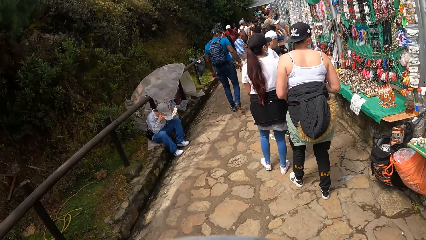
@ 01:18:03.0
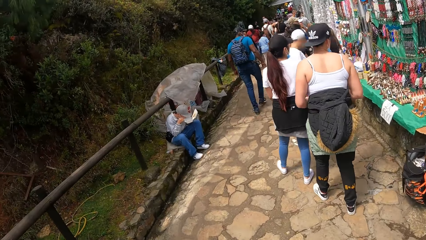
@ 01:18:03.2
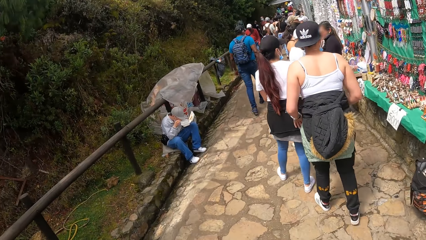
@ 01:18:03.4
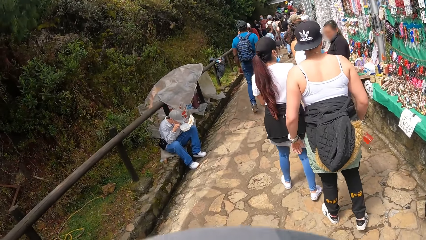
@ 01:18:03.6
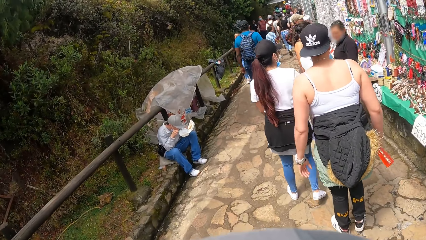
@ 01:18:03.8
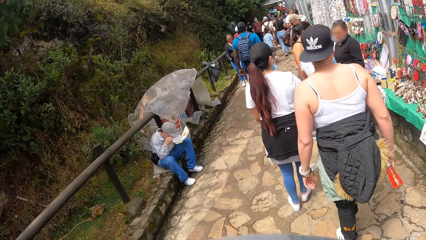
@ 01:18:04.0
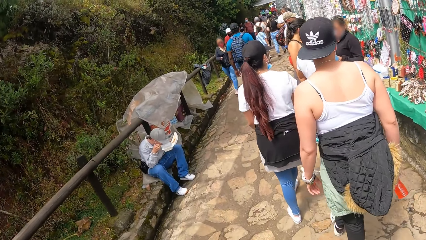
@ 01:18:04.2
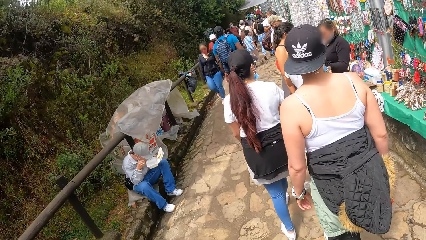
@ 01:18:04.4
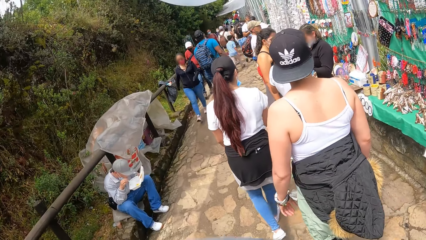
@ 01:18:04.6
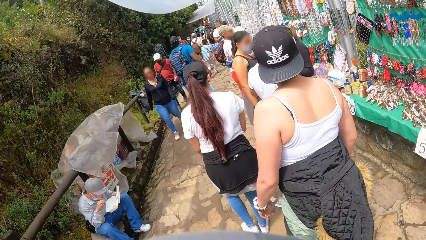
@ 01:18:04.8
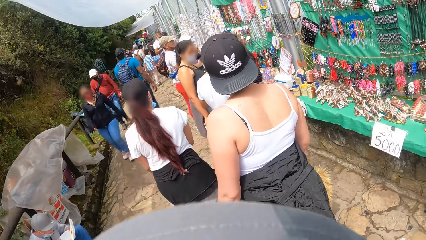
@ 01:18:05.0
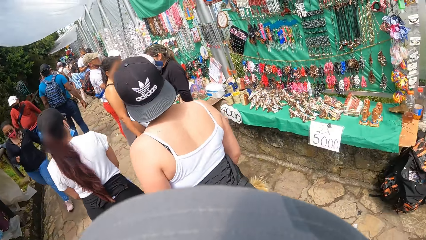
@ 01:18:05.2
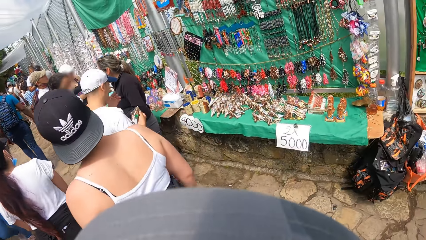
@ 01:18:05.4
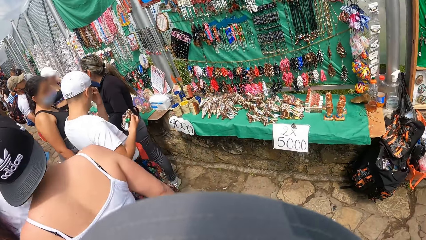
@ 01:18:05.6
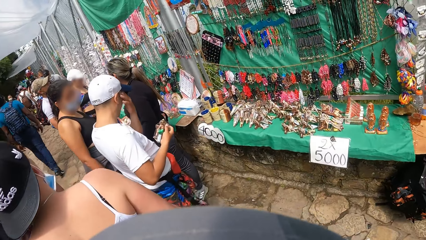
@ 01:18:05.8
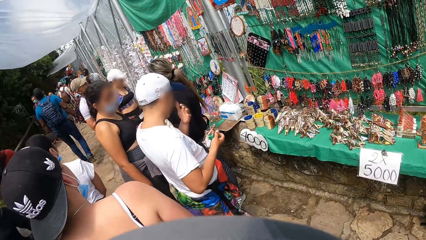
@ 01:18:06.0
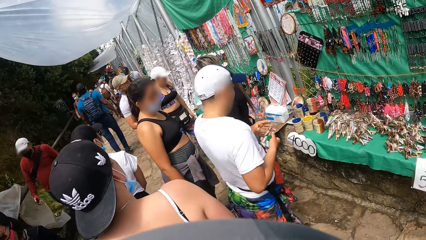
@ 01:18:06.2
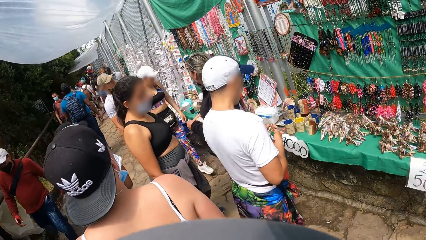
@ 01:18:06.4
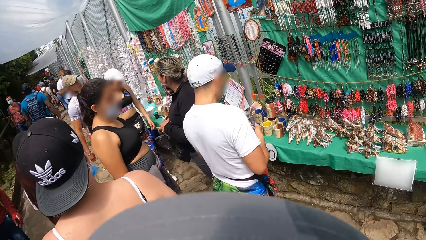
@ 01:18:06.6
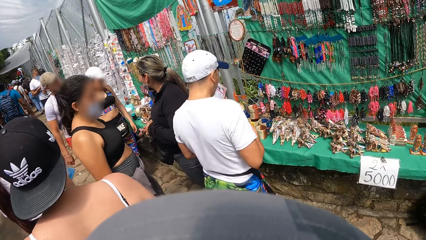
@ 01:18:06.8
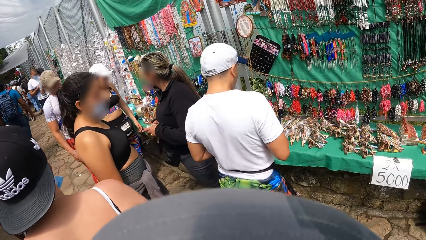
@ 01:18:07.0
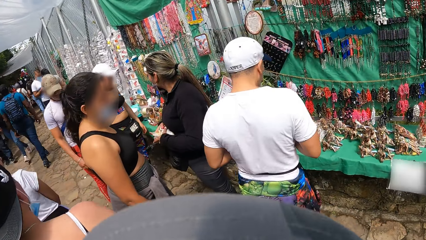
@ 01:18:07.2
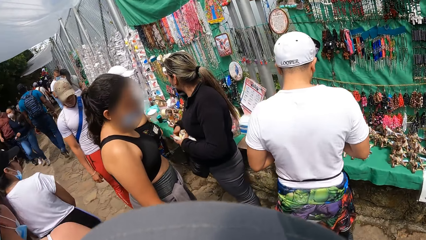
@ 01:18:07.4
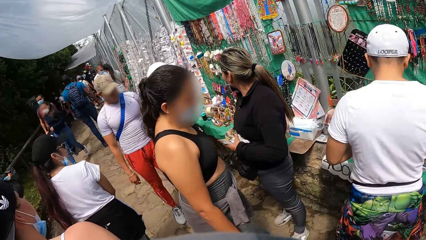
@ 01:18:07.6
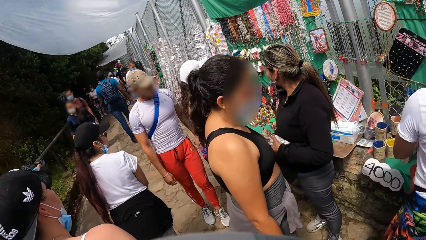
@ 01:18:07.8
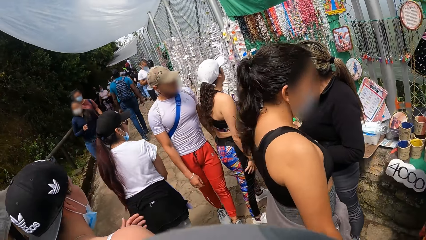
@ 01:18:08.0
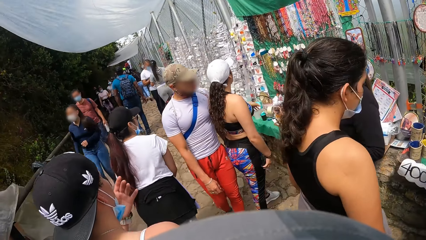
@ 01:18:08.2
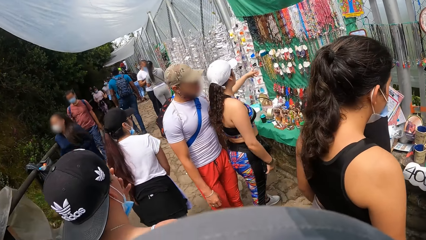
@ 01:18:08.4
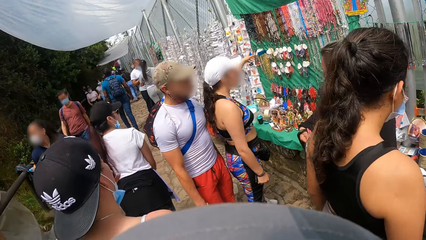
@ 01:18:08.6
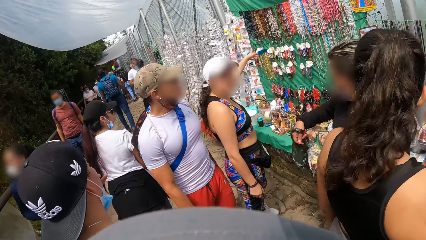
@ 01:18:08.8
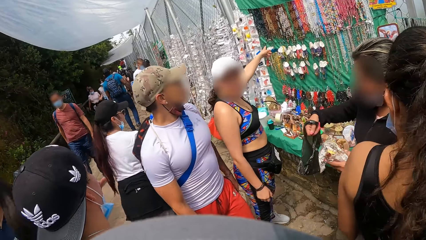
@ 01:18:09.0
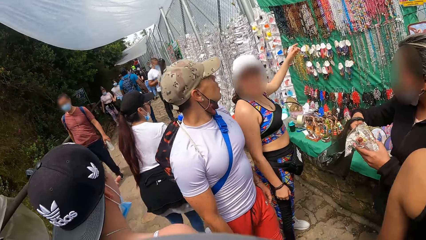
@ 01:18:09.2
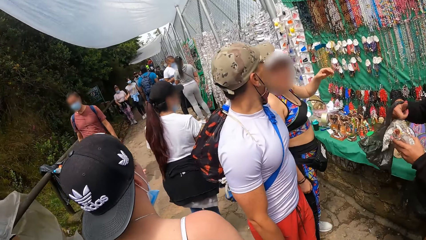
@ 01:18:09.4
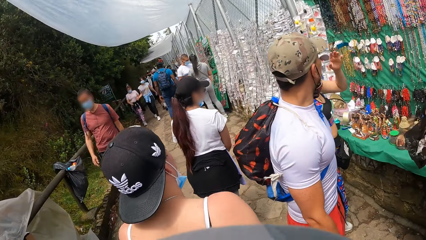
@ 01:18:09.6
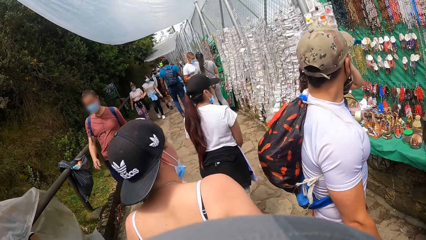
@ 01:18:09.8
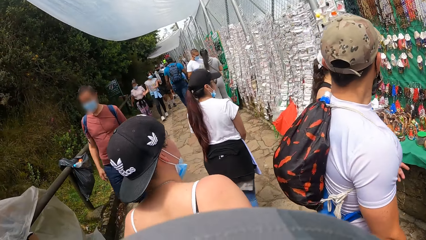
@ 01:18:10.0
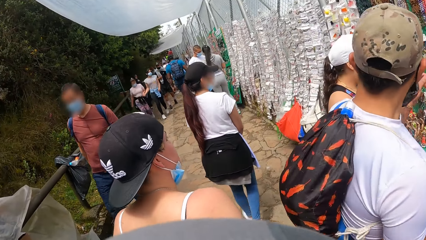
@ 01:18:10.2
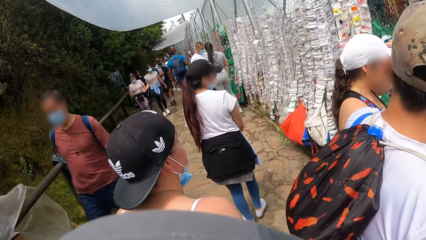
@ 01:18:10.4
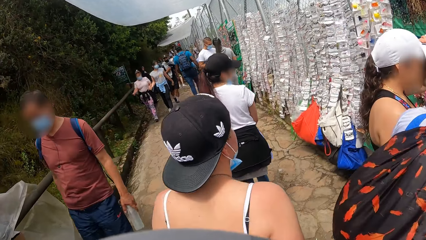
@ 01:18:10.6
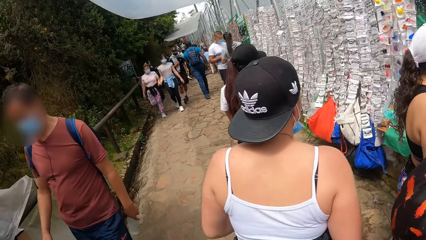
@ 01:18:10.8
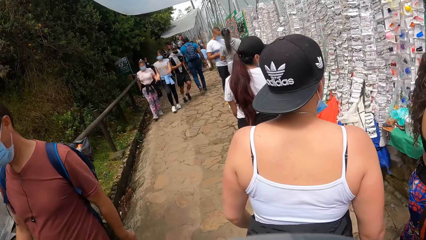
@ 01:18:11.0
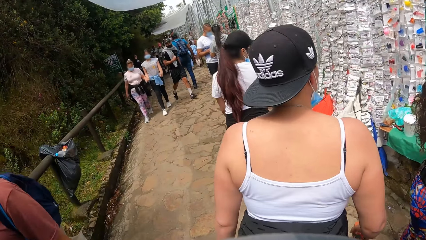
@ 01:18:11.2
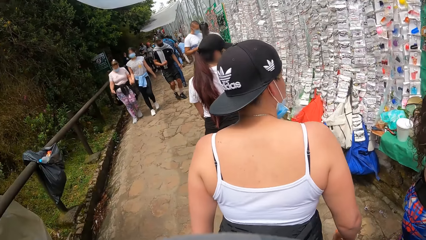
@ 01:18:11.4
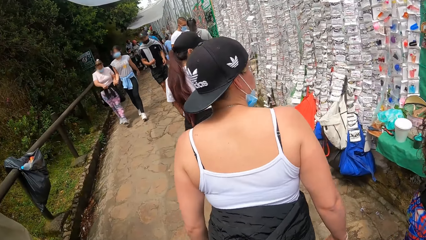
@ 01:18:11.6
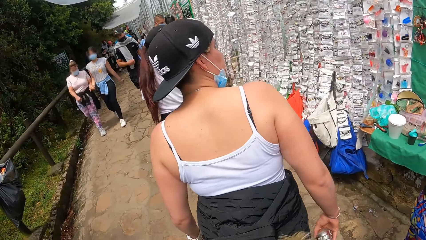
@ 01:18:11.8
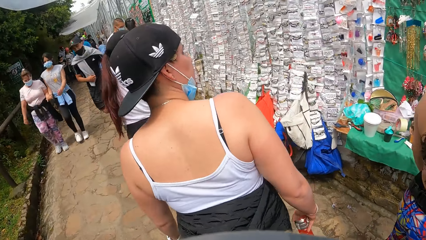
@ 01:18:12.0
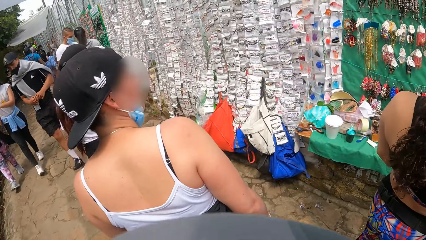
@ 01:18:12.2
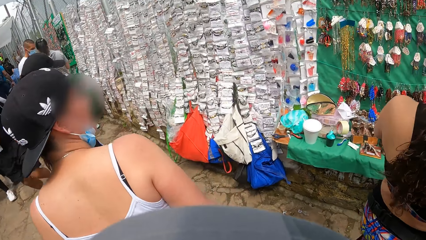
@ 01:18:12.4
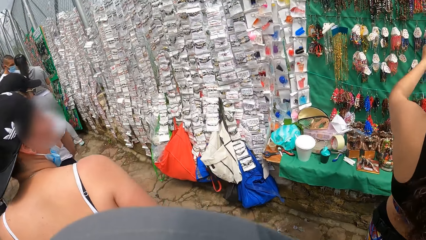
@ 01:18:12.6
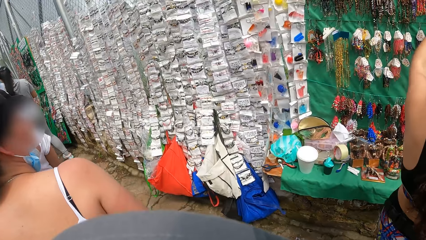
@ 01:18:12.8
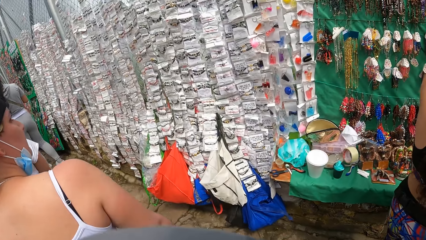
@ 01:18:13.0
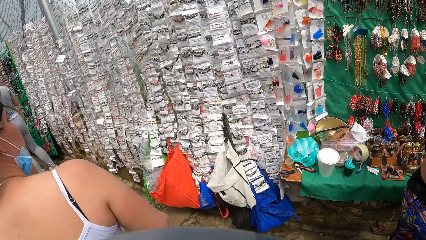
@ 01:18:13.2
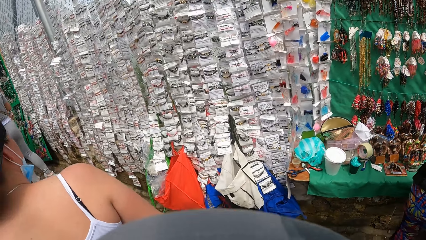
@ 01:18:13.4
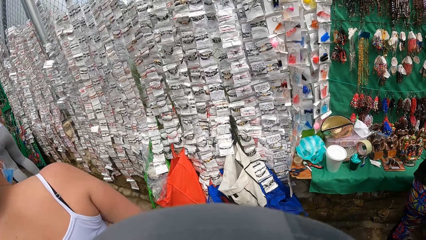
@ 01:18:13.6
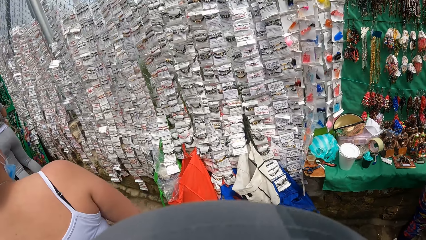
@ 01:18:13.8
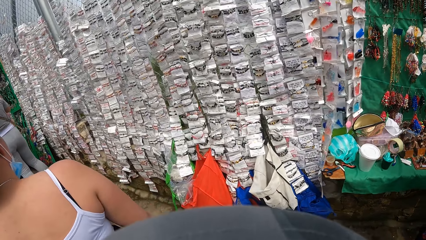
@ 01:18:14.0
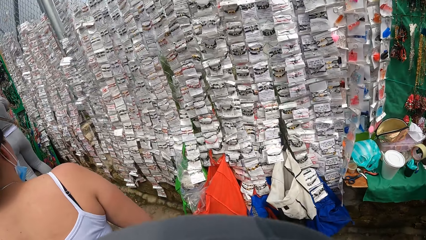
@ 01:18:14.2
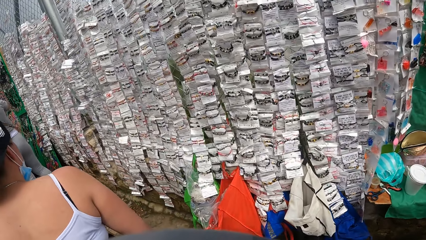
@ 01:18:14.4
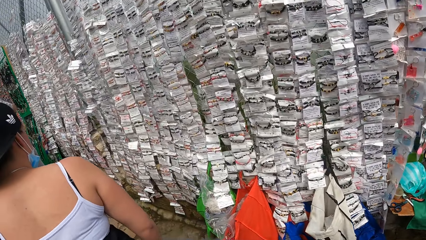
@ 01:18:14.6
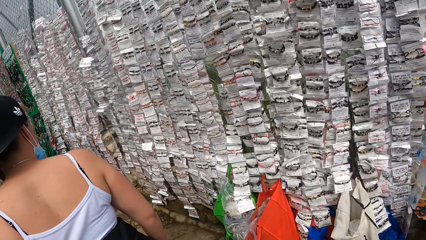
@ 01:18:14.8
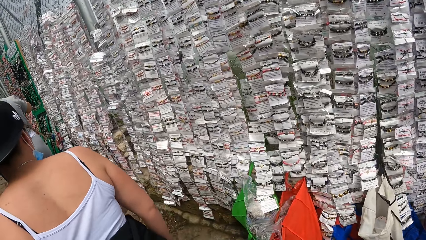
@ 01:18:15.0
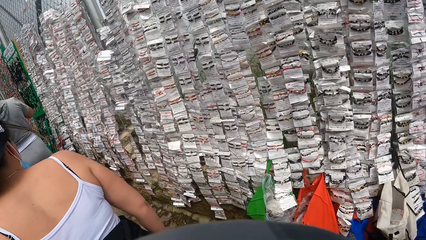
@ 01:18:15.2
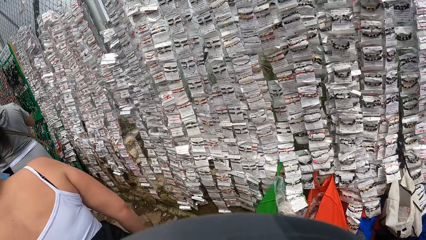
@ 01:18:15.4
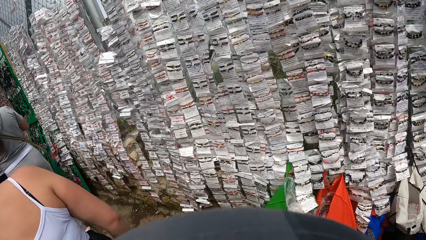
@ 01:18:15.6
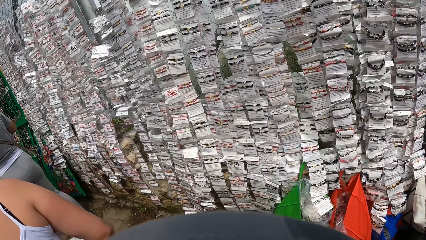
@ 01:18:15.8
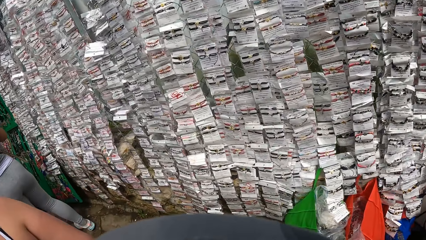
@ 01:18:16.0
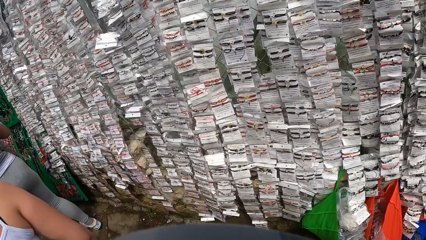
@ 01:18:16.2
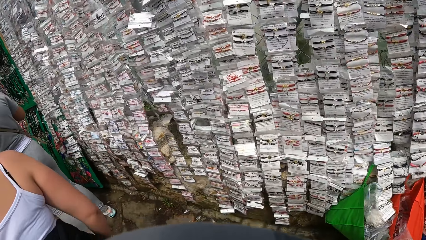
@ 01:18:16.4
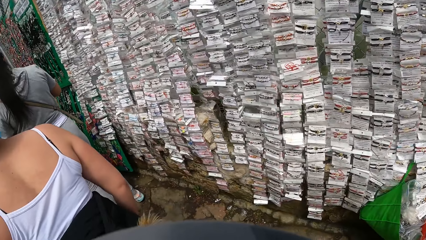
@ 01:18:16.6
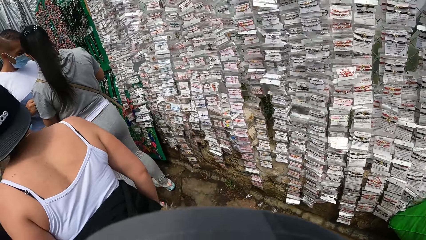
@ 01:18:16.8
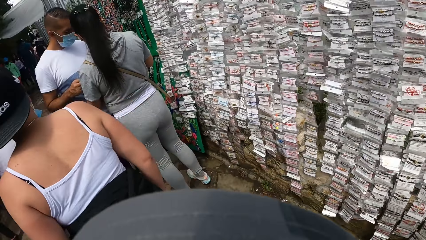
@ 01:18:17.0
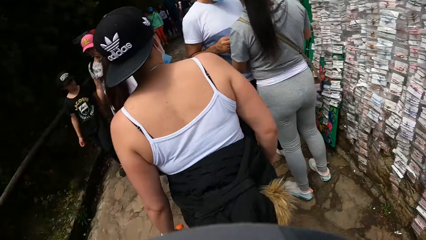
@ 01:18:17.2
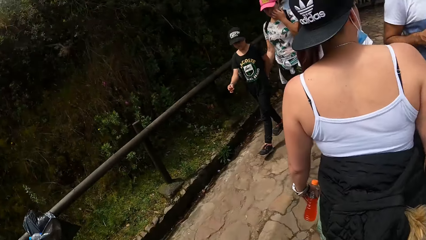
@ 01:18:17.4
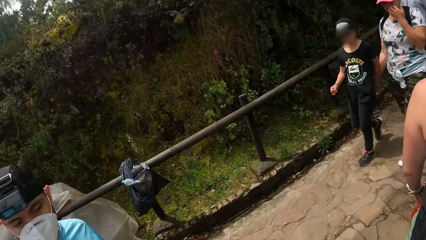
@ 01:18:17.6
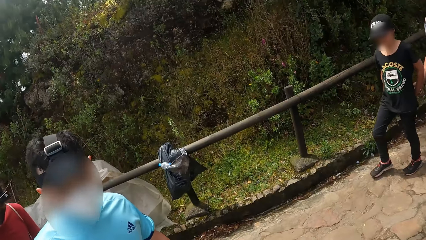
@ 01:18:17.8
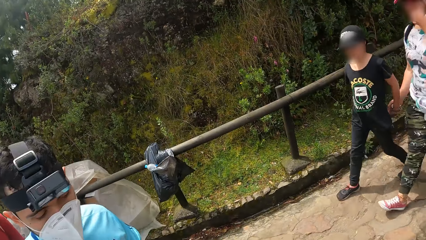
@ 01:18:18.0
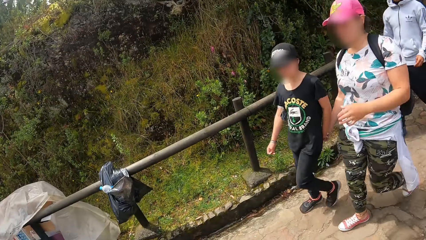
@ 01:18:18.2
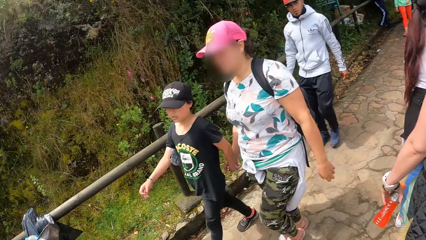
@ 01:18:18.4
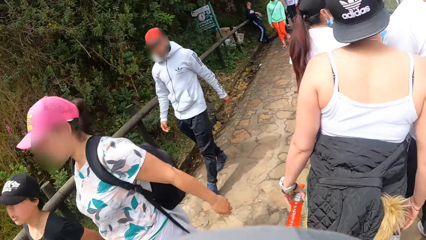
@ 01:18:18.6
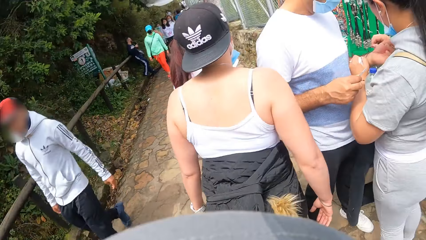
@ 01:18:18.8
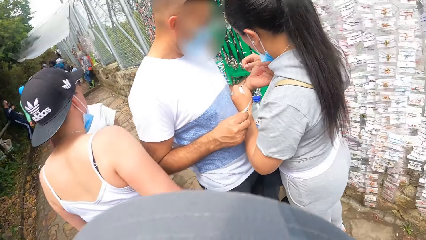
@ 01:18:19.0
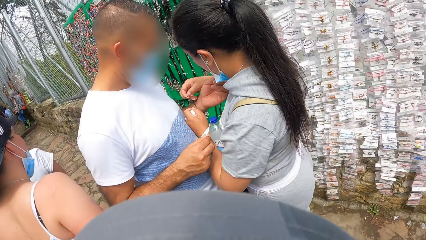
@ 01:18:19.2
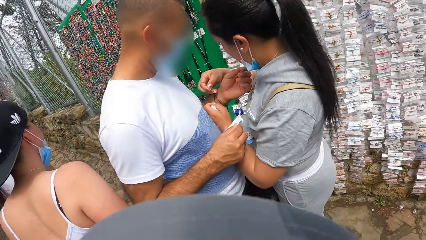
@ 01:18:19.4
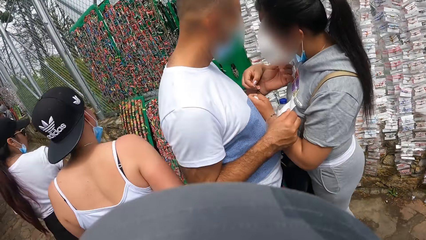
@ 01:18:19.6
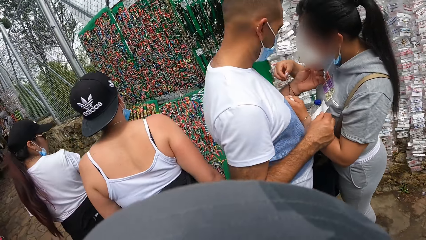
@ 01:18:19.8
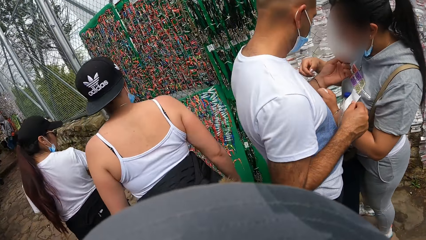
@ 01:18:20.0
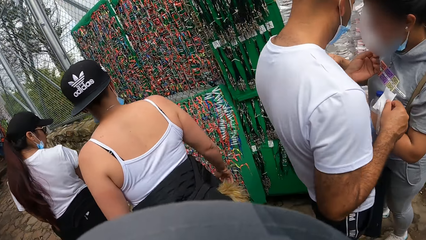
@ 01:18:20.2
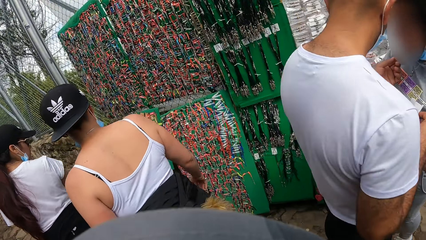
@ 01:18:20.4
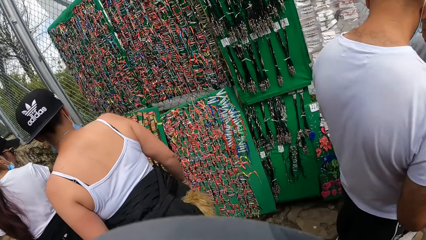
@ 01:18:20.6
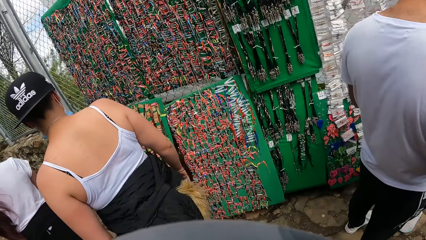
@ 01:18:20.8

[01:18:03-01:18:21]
The camera wearer looks at the jewelries. They walk at the park. They look at the jewelries. They look around. They move at the park.
